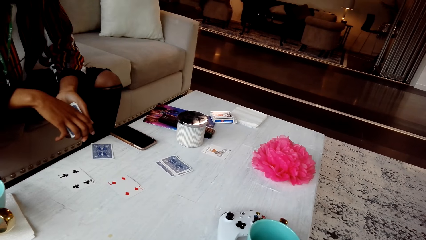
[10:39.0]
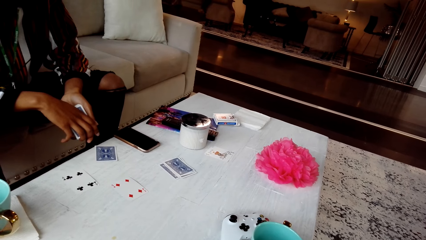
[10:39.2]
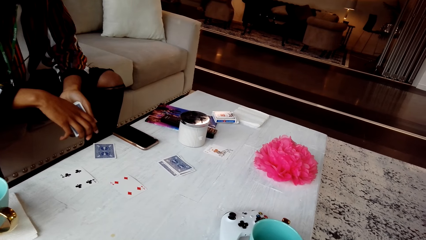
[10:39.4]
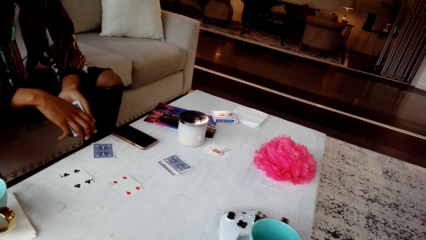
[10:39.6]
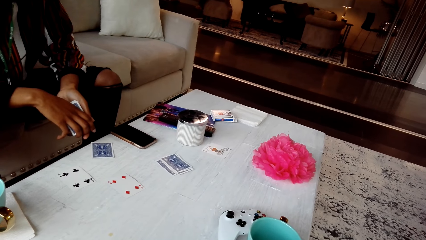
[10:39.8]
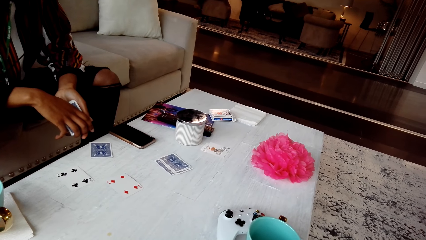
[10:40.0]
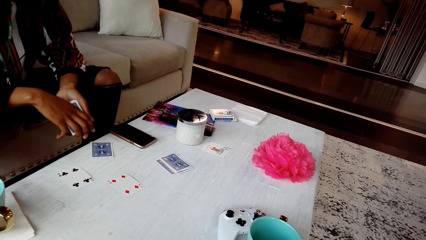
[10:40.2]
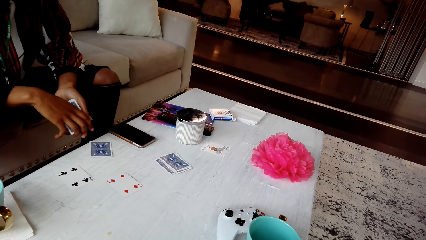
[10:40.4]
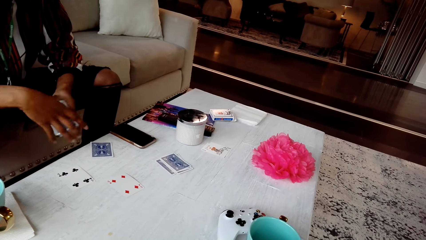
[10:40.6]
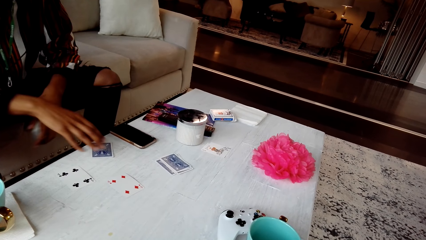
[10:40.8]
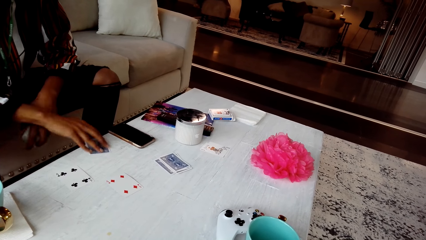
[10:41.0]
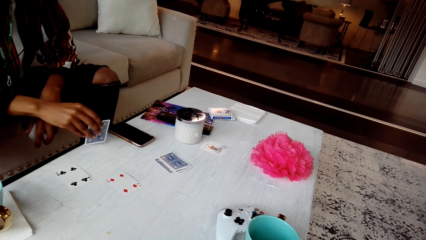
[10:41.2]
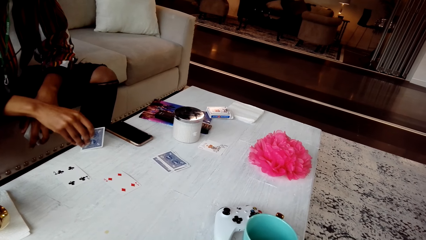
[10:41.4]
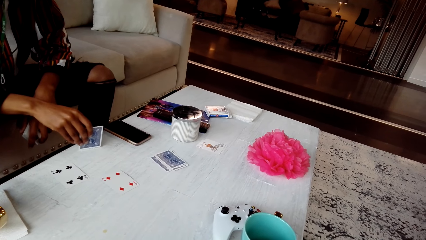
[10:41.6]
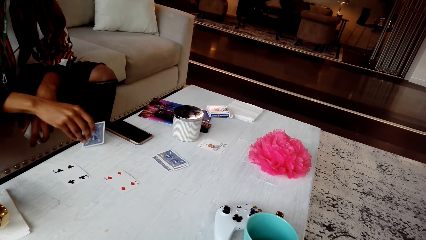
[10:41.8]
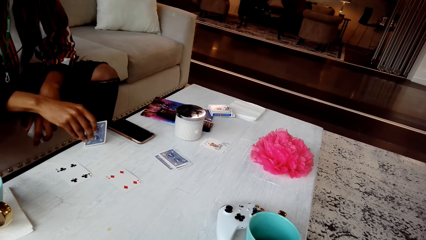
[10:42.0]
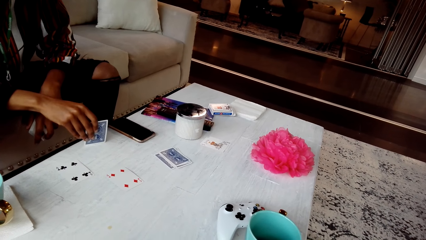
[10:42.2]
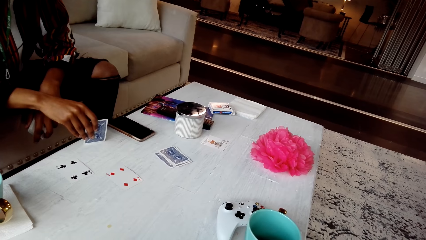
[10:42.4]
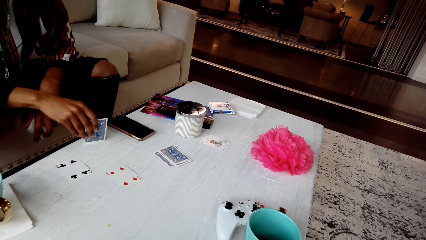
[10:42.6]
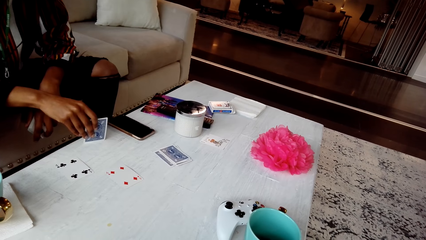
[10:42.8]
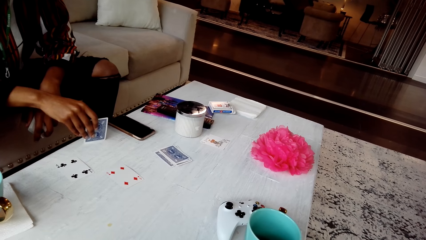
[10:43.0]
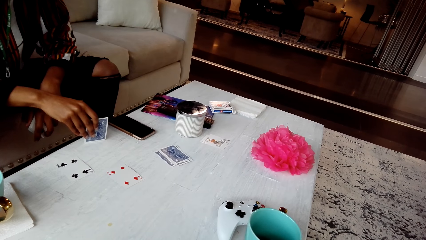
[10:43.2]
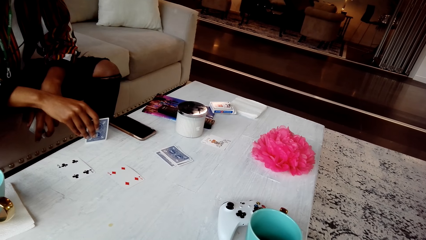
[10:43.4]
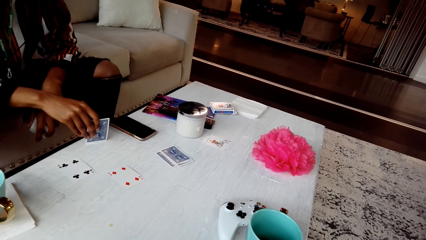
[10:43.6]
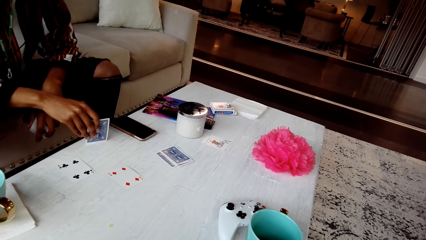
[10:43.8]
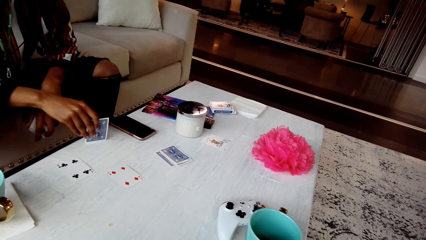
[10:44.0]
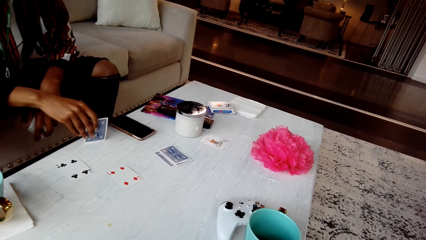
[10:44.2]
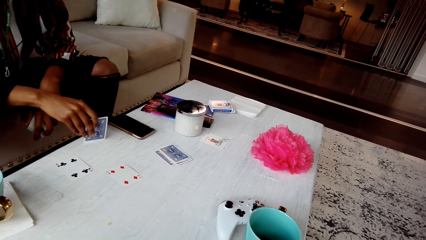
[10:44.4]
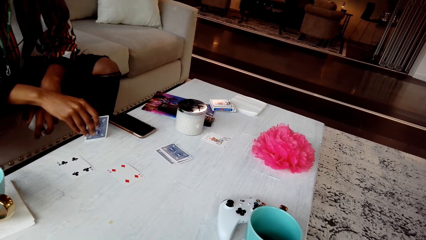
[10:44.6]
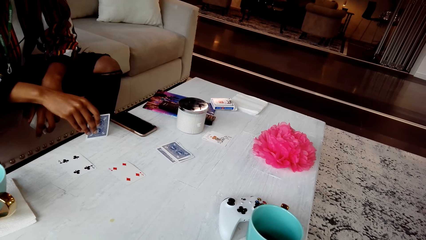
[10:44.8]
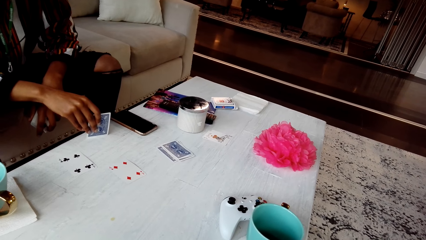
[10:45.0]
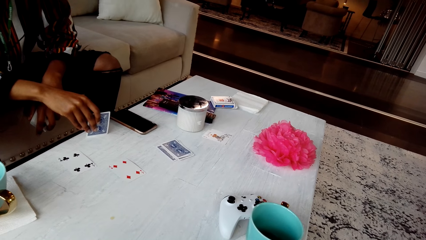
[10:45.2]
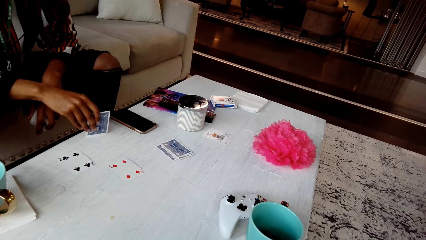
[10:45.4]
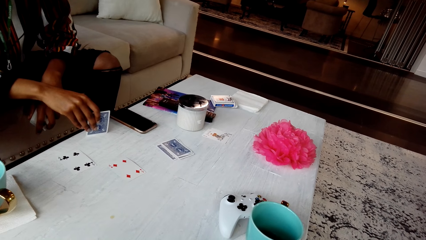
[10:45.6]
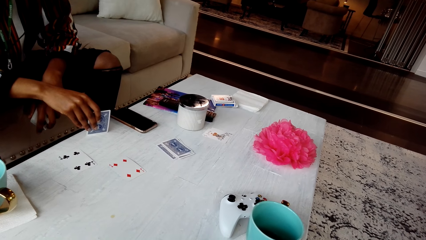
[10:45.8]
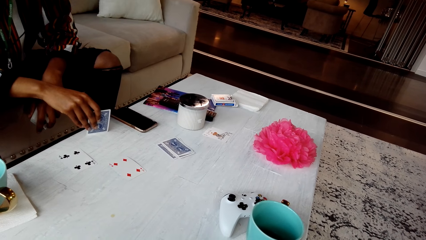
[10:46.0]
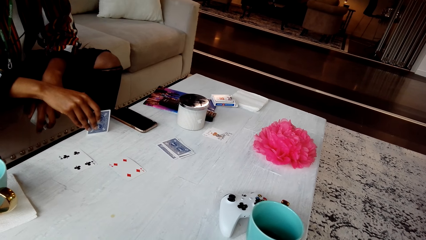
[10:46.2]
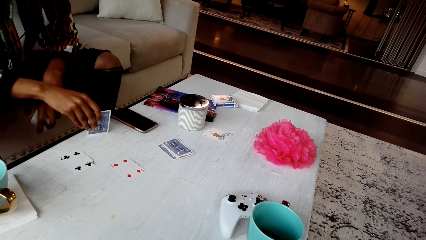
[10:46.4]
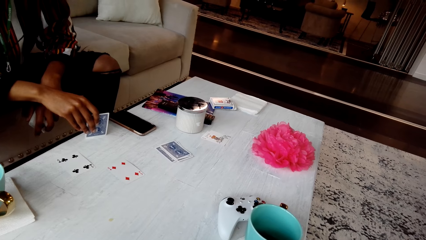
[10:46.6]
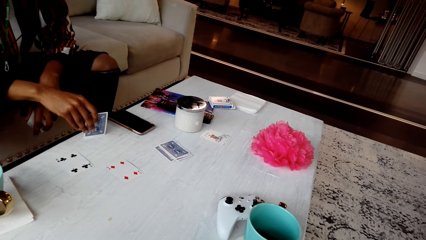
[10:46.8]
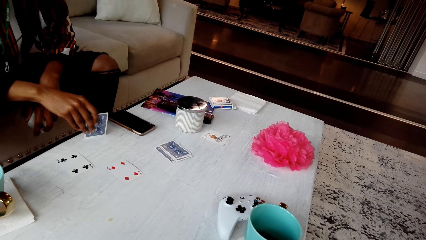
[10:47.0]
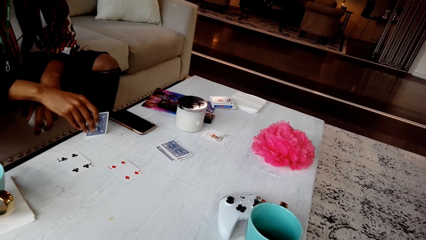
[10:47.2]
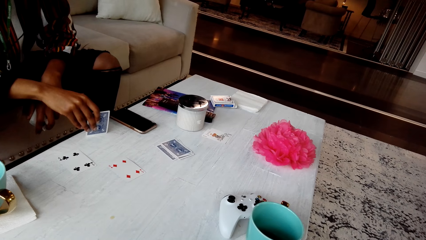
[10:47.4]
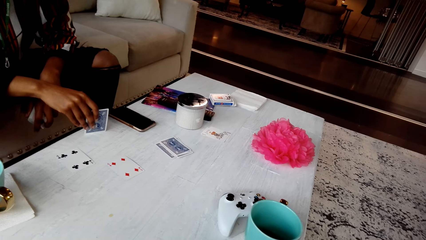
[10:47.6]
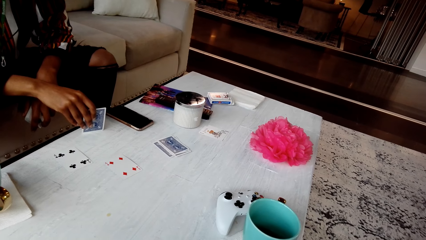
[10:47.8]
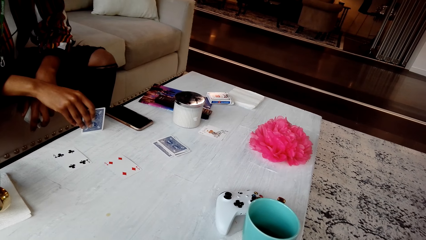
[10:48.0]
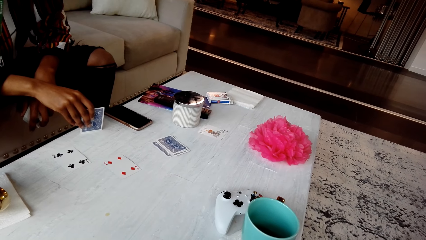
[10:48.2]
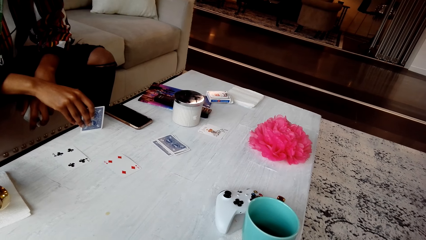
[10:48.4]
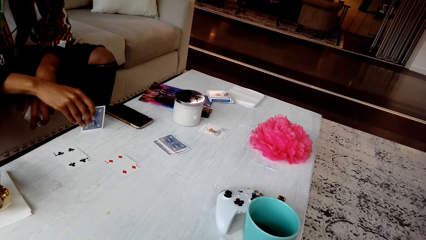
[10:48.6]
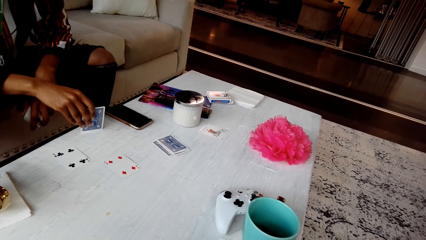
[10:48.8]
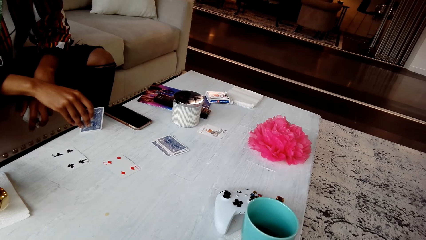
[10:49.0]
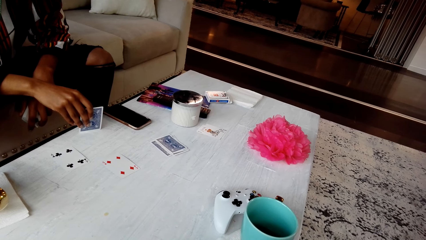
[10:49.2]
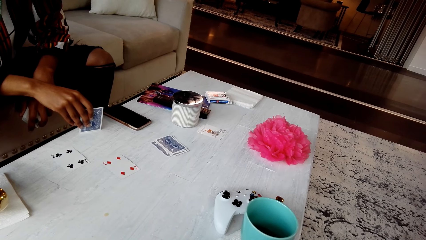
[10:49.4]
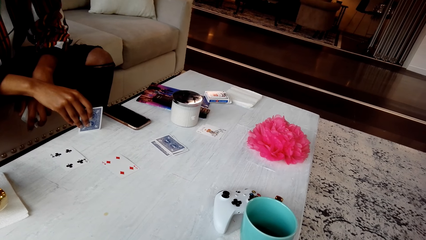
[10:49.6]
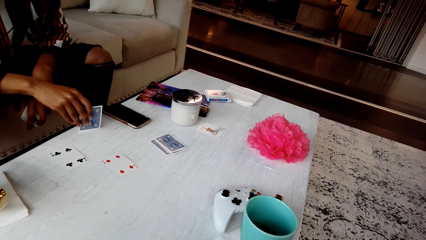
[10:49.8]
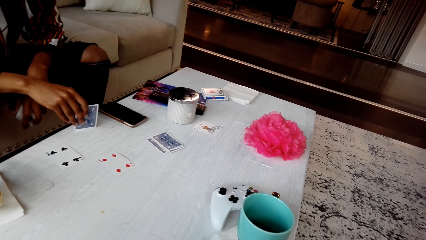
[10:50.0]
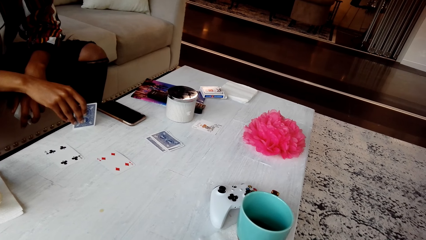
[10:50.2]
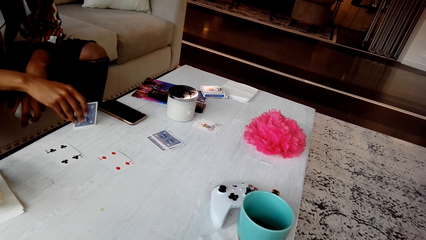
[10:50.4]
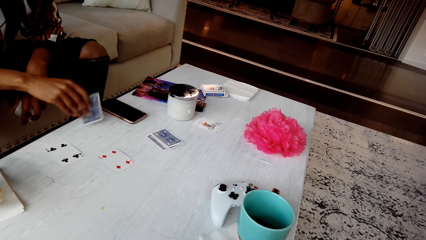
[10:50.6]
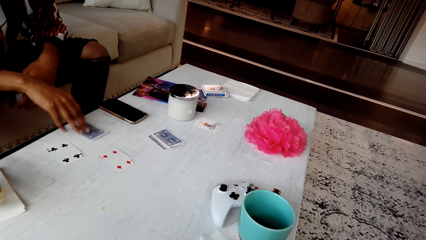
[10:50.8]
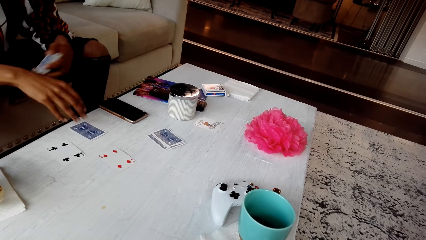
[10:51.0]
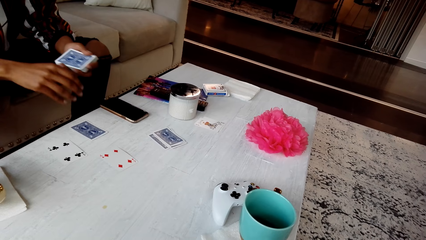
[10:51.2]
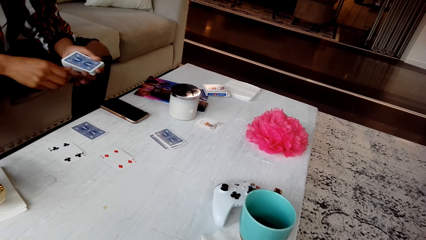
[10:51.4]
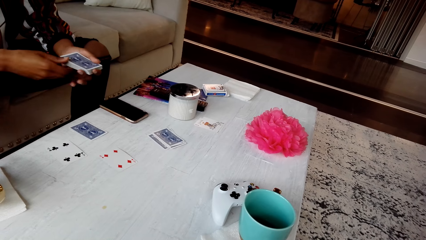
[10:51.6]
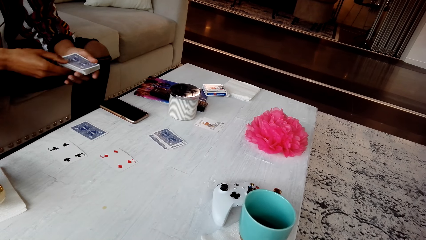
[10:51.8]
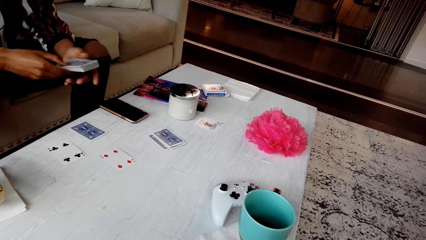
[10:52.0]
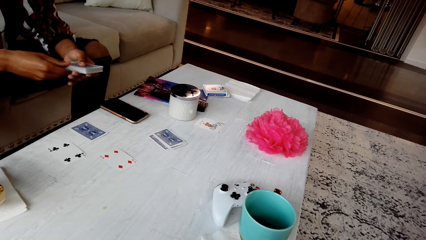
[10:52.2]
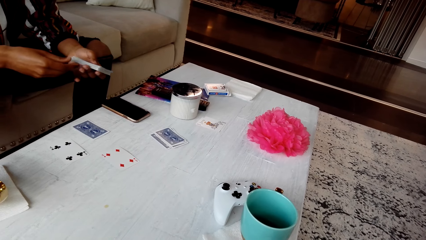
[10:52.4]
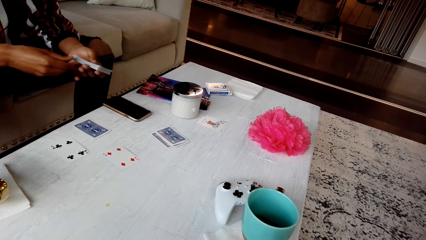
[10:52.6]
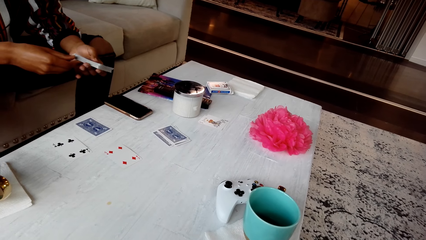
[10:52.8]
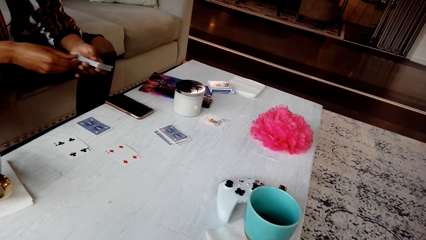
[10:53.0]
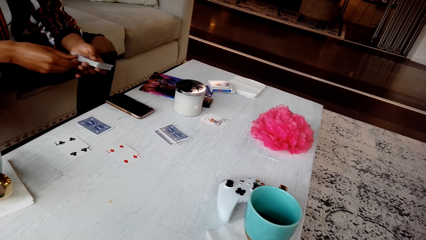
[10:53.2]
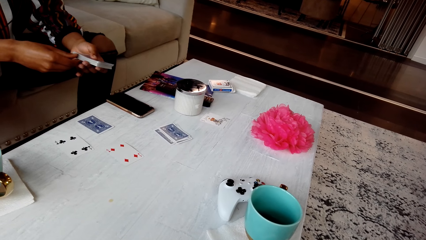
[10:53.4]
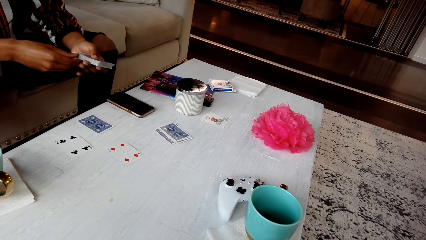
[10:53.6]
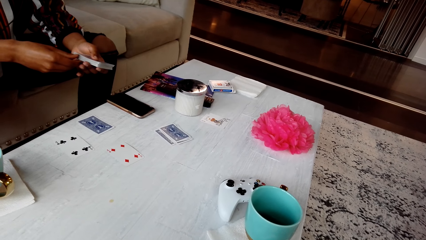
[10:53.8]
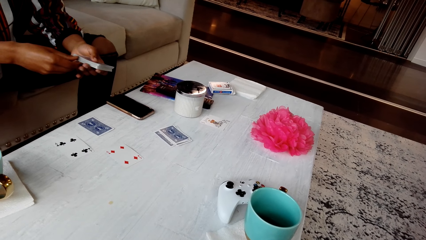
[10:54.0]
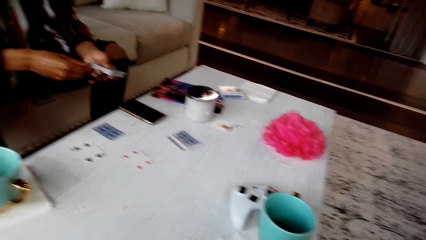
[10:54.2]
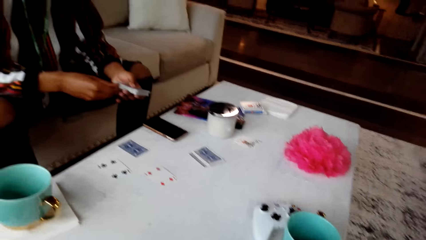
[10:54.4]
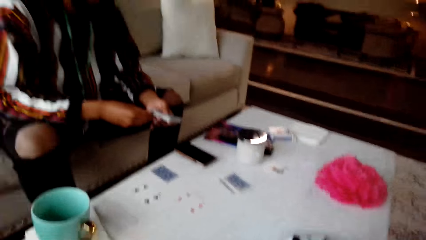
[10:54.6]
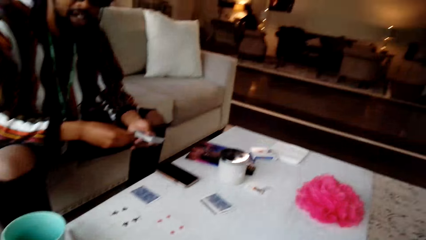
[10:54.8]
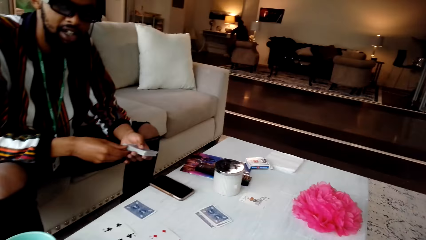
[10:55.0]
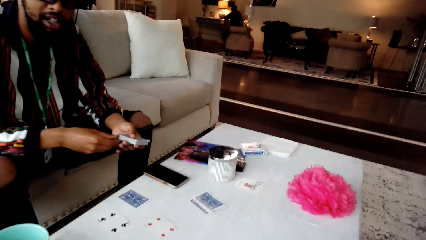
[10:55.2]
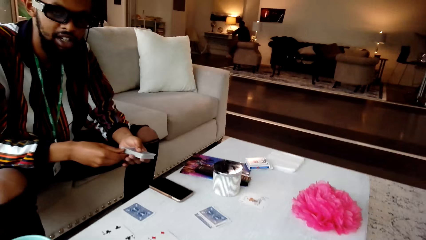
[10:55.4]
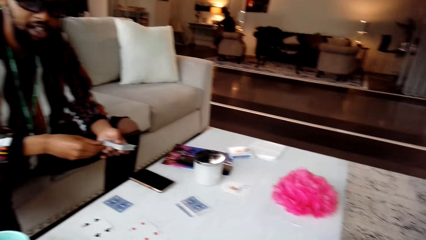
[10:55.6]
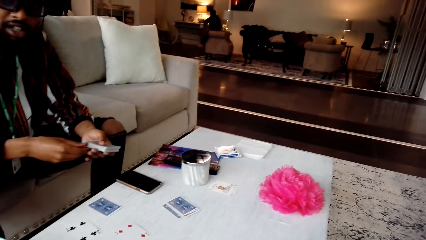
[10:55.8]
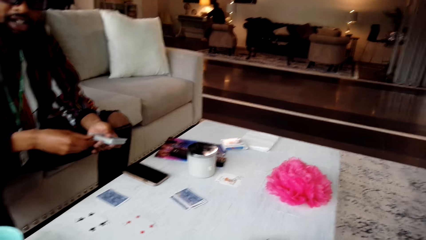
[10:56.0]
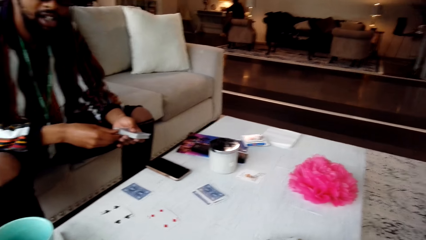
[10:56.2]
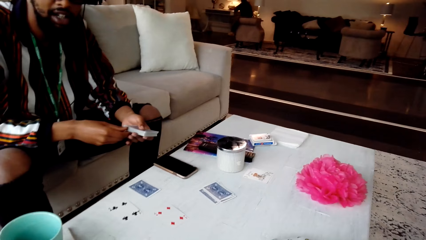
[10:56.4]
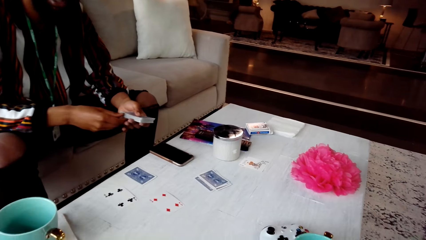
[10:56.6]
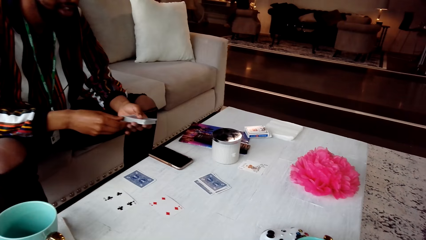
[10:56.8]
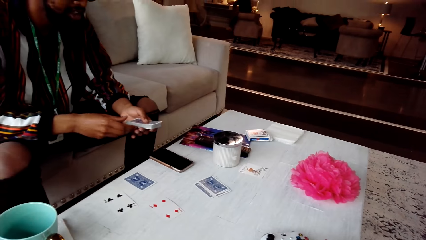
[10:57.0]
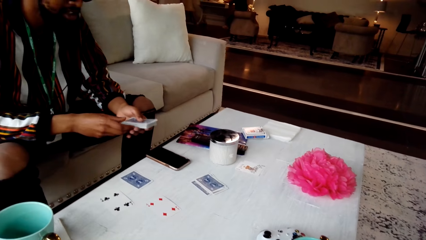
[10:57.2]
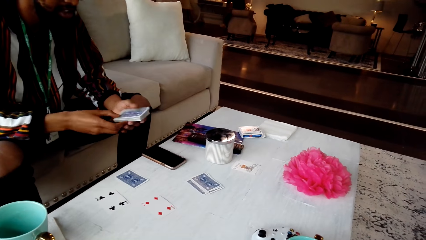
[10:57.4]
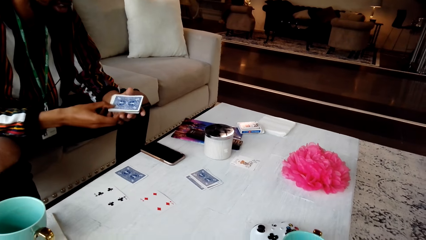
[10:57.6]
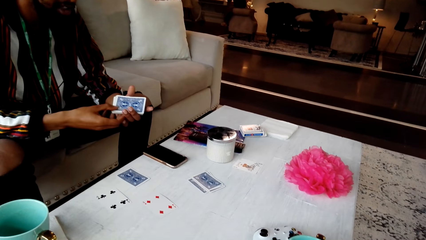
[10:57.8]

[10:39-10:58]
The camera wearer looks around the table. The man holds a card on the table. The camera wearer looks around the room. The man places a card on the table. The camera wearer converses with the man. The man holds cards and converses with the camera wearer.
